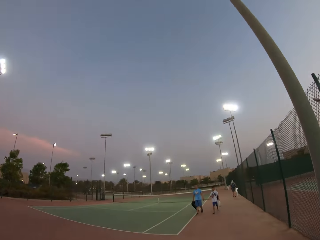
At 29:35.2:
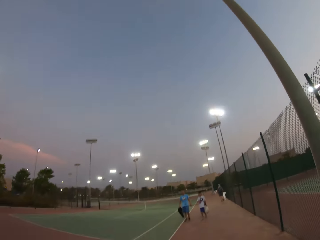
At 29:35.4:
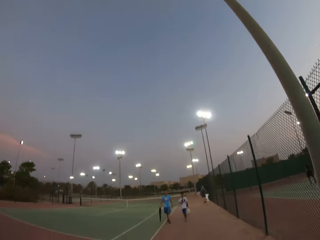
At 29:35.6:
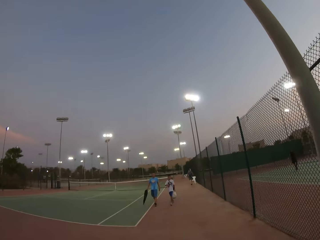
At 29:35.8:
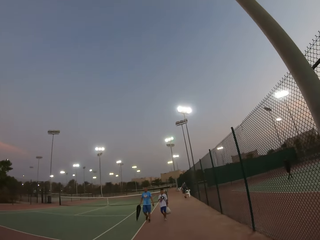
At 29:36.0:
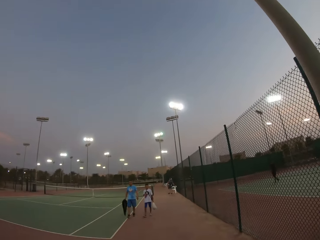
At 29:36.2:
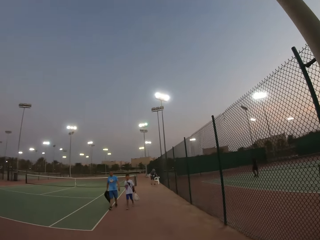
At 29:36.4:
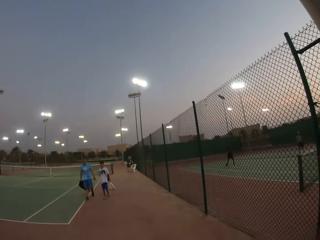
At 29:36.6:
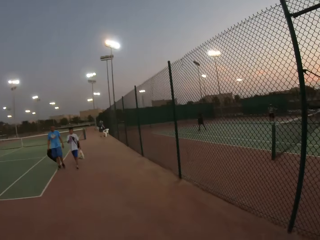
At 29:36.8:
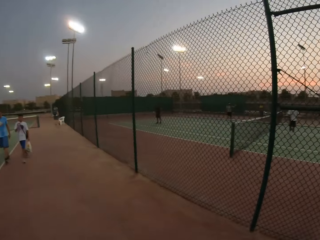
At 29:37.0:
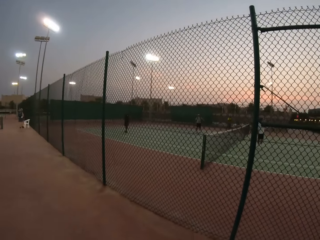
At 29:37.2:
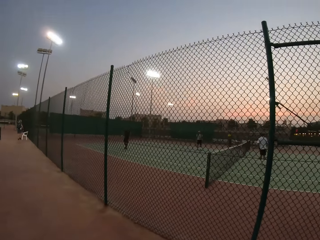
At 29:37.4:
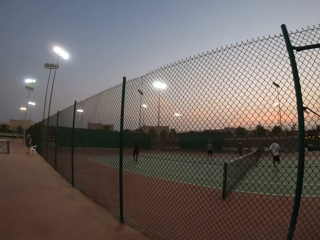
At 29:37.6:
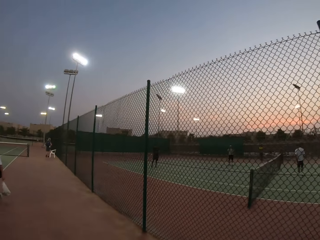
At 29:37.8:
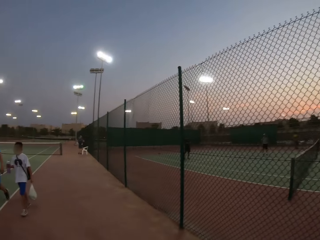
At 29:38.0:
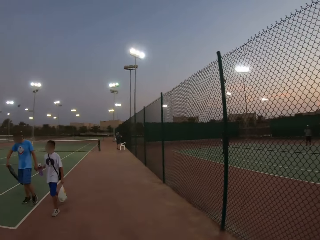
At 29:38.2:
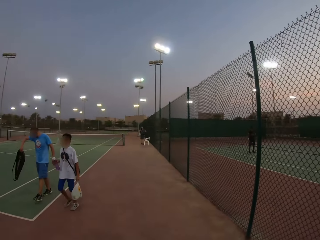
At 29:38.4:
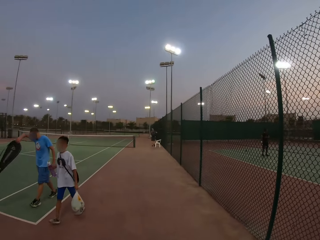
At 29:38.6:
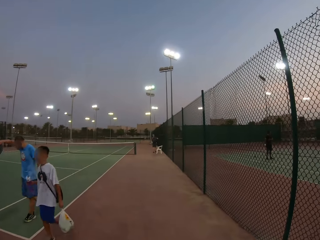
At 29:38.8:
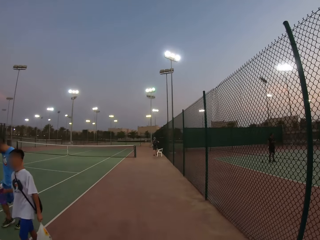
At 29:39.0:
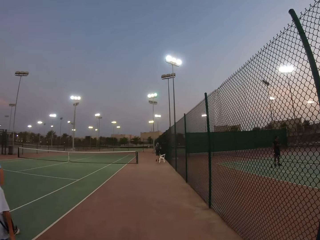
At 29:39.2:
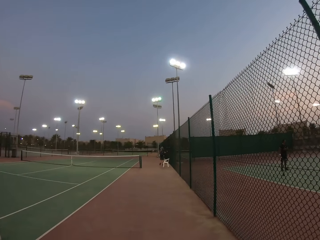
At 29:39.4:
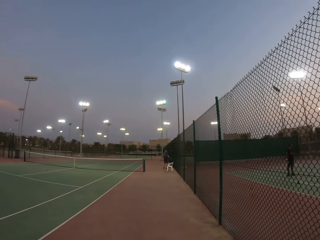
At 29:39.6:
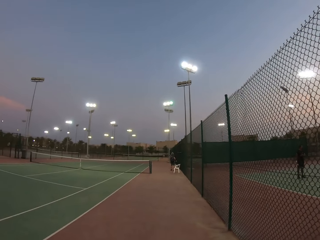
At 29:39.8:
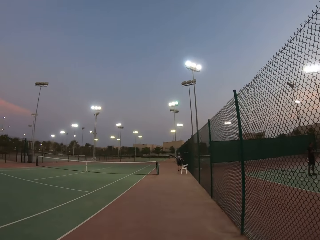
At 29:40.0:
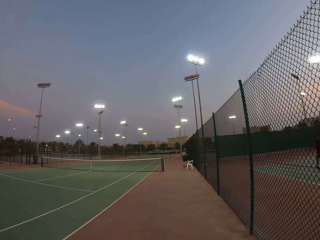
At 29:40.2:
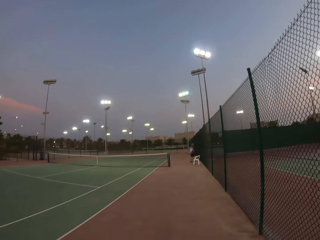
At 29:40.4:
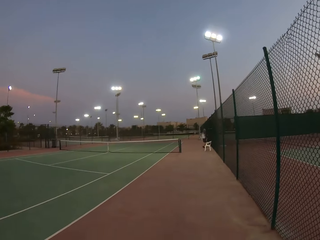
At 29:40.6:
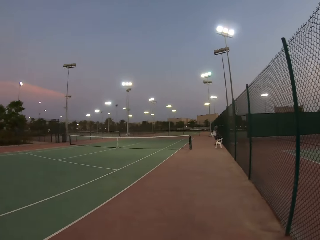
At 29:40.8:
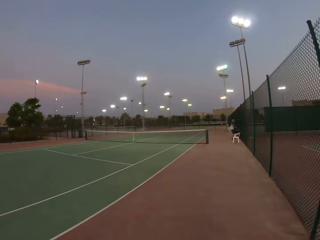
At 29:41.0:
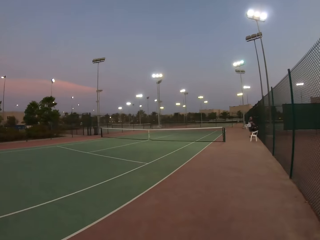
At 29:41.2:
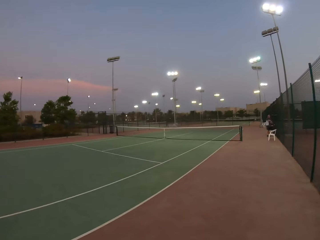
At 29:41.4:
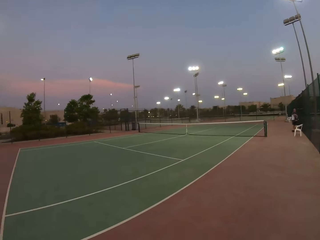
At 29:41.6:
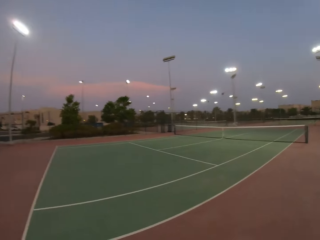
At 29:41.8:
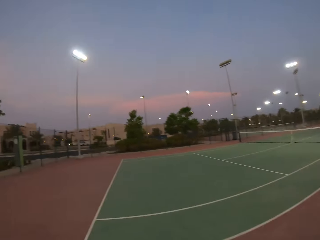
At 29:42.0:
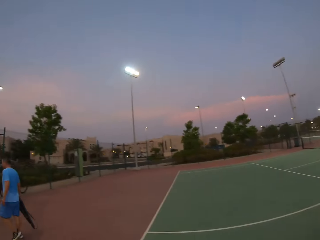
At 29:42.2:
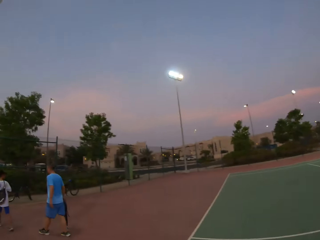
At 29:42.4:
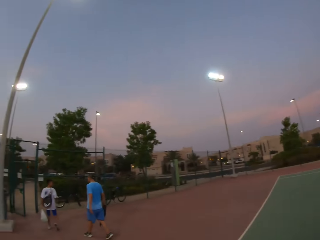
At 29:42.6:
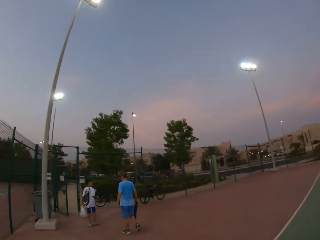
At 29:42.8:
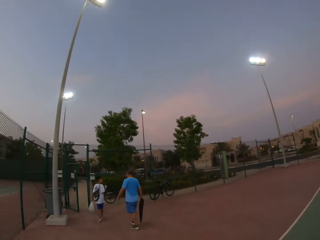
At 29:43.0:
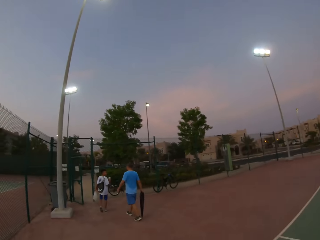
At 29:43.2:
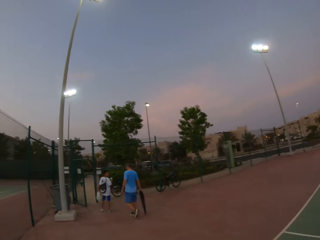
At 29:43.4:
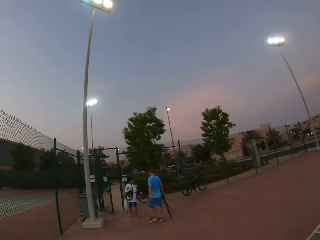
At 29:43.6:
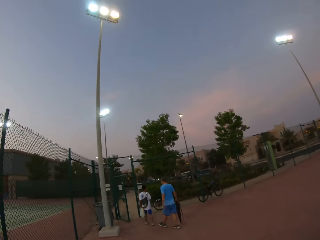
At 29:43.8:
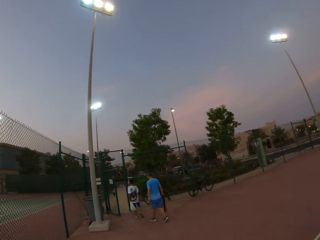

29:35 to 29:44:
The camera wearer walks around the pitch.

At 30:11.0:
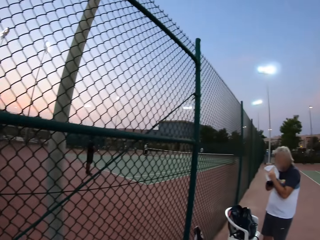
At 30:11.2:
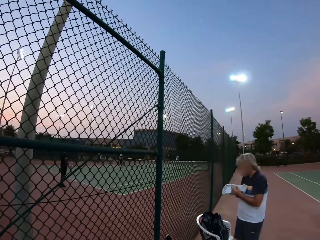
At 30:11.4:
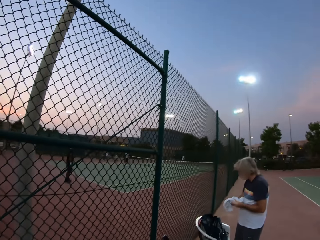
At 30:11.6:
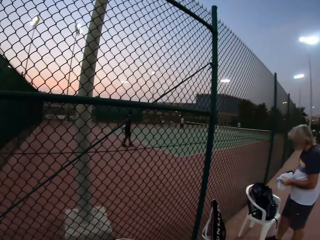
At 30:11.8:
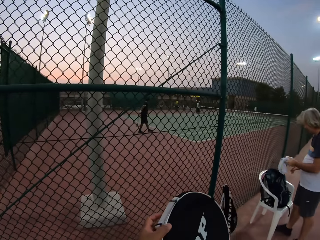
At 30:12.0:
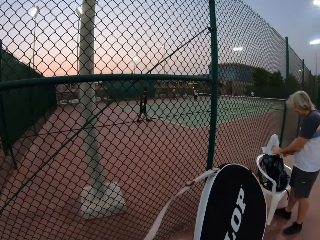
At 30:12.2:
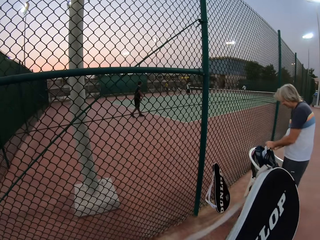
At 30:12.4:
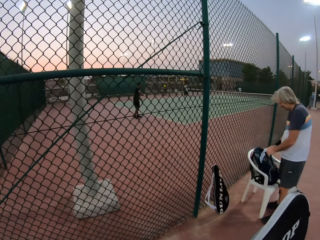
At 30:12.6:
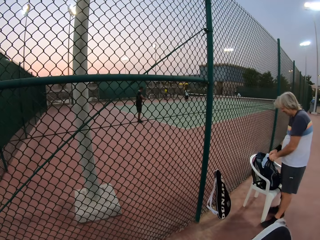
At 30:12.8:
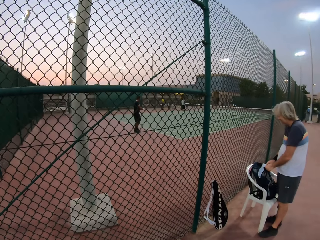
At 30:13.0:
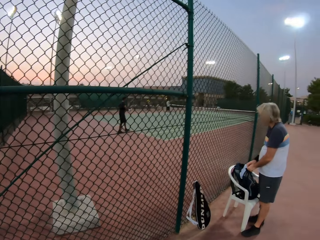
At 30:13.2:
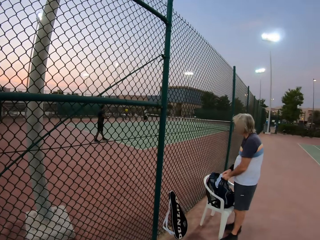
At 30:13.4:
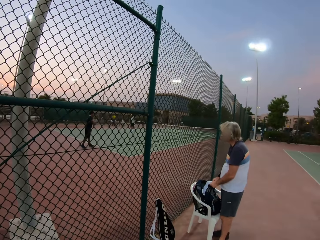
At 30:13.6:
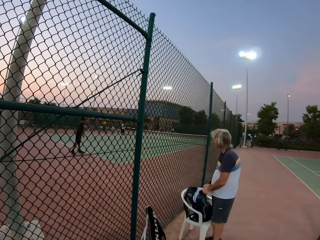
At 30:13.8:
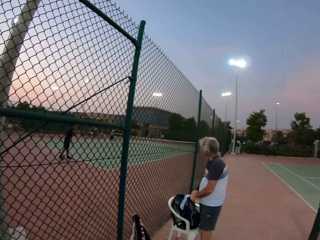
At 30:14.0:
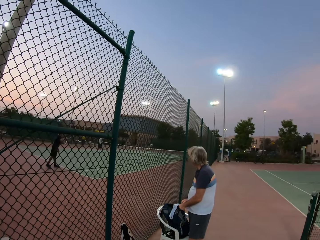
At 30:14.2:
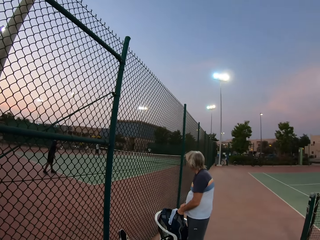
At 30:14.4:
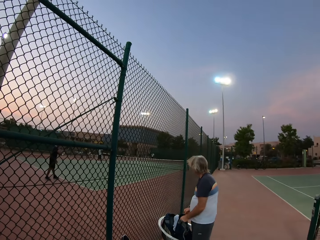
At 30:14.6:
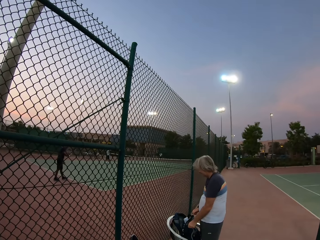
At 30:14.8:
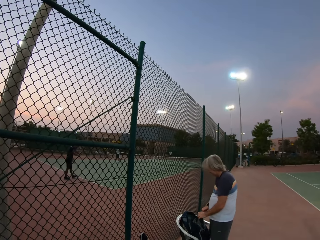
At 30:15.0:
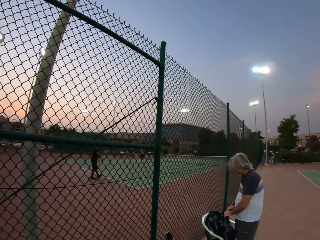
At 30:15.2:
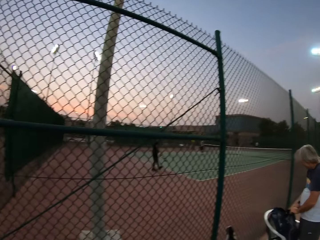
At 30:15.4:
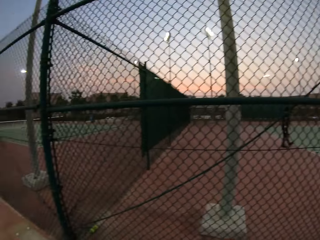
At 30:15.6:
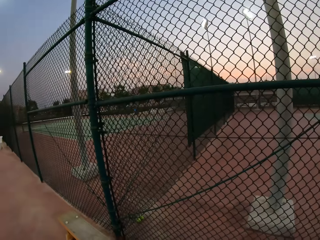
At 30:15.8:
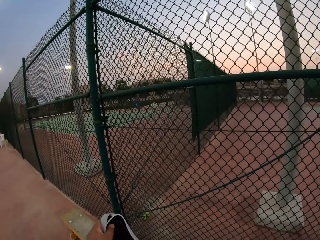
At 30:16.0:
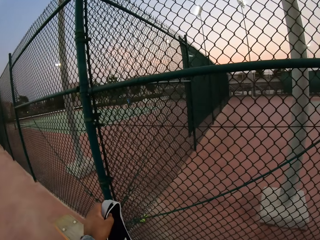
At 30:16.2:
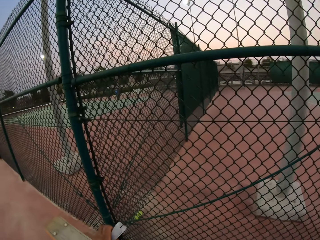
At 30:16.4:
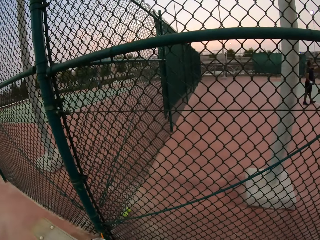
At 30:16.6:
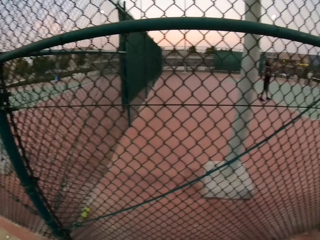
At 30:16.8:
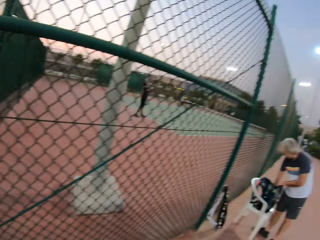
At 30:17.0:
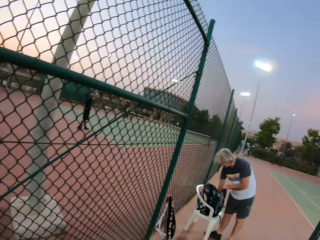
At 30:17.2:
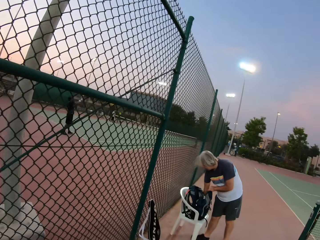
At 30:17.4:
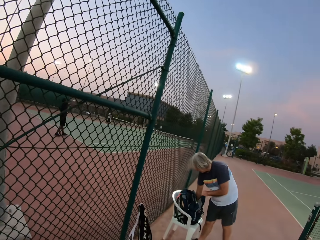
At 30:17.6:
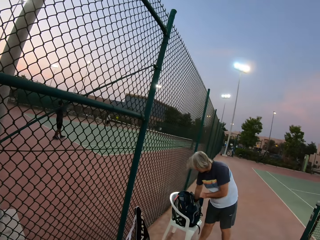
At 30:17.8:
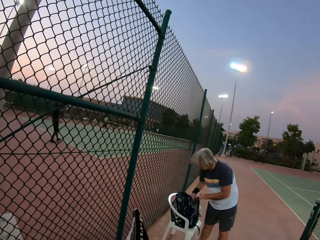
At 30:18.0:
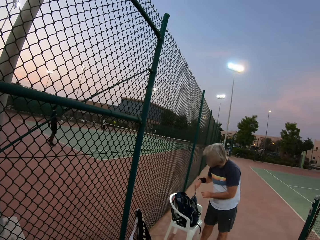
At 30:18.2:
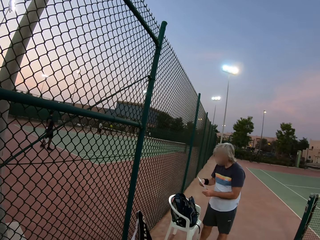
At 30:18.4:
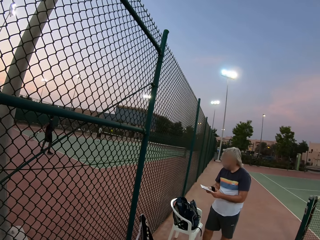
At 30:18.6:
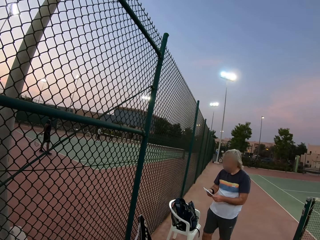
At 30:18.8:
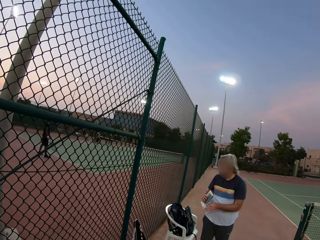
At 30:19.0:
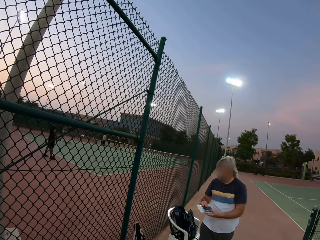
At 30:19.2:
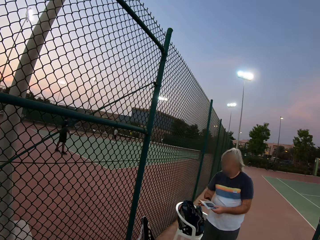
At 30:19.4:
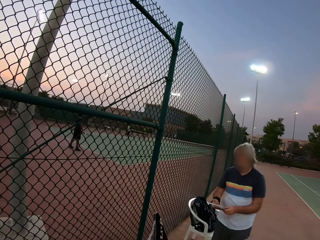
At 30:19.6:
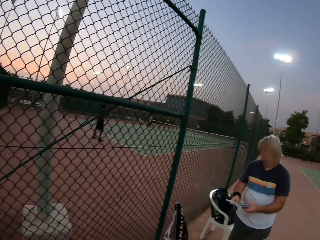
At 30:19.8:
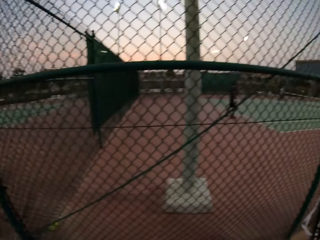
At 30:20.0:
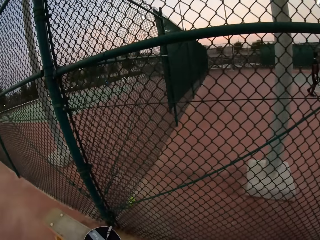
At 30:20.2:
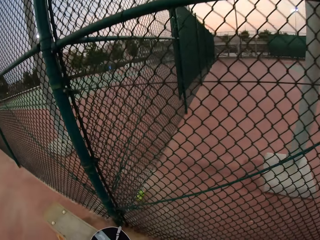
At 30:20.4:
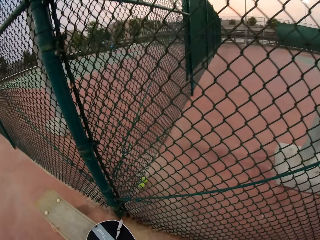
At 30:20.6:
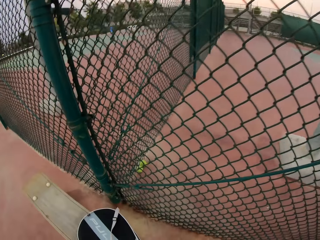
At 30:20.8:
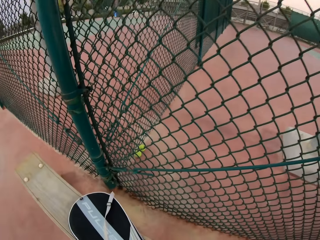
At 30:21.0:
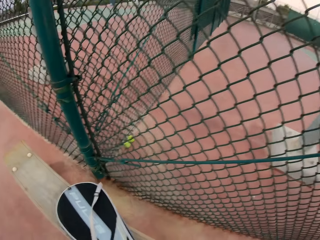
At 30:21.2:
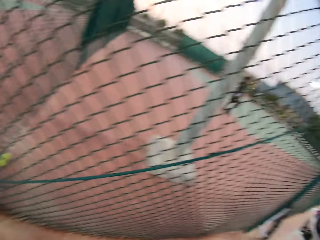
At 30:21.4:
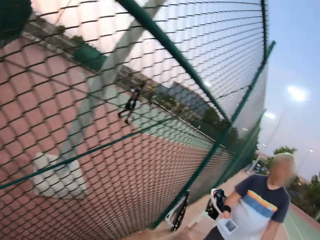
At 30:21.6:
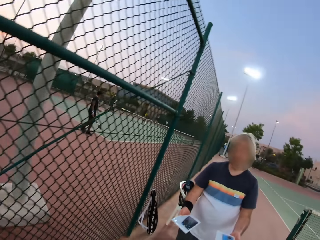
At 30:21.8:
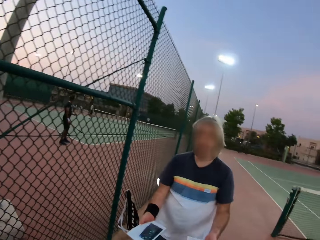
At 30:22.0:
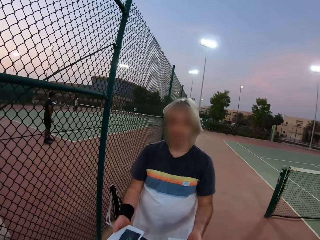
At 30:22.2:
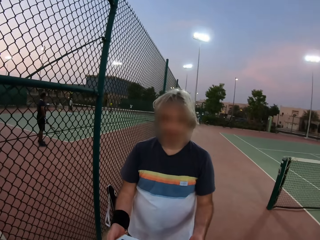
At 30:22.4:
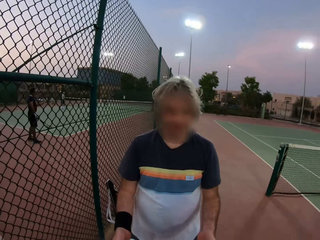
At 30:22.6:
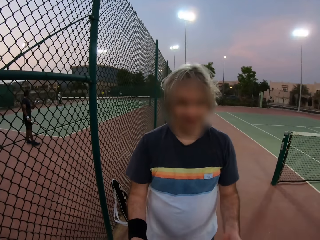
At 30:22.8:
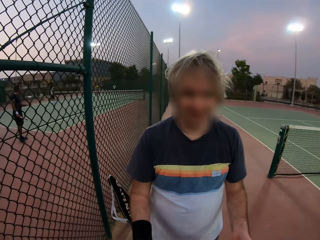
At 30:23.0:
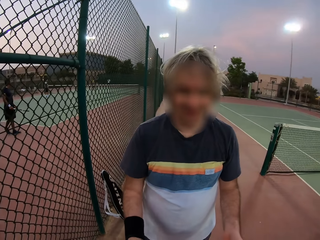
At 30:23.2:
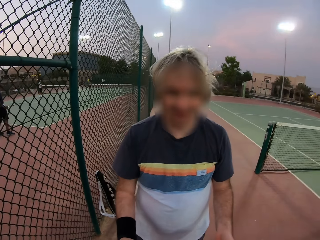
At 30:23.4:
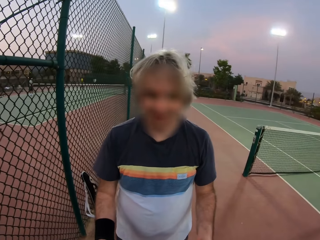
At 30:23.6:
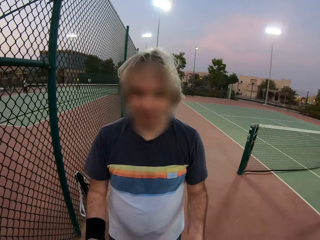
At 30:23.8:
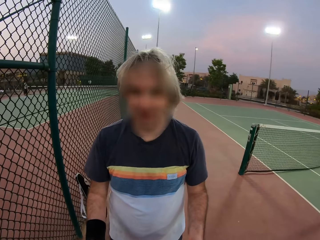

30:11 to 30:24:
The camera wearer carries a tennis racket. They stare at the field.
